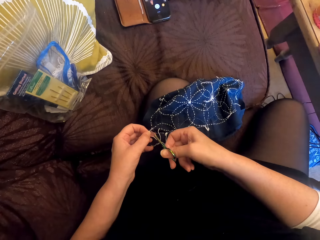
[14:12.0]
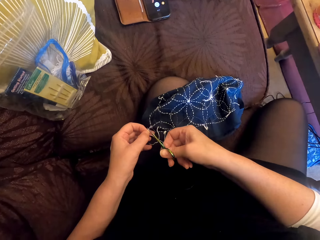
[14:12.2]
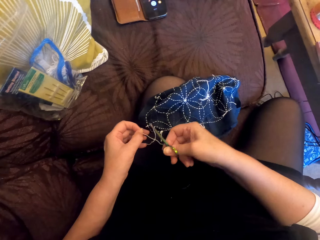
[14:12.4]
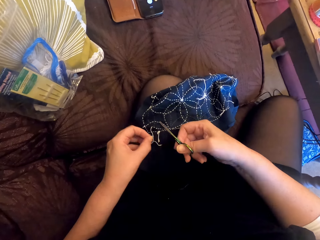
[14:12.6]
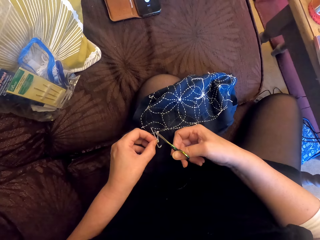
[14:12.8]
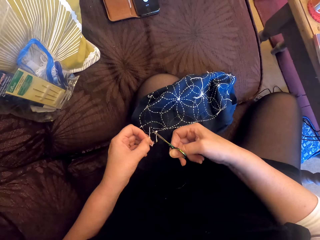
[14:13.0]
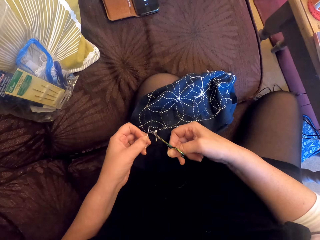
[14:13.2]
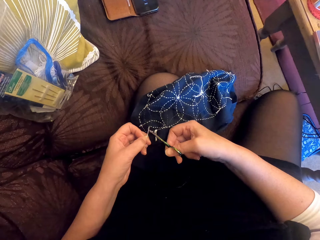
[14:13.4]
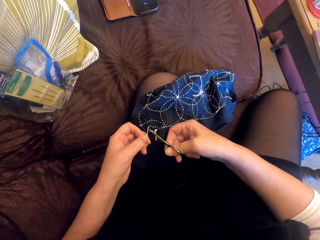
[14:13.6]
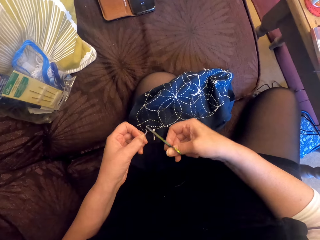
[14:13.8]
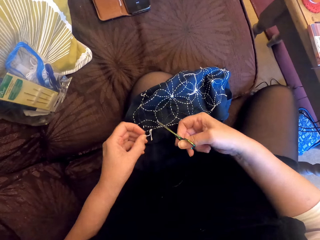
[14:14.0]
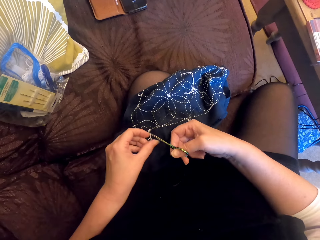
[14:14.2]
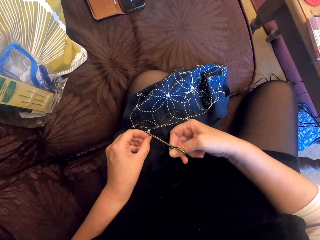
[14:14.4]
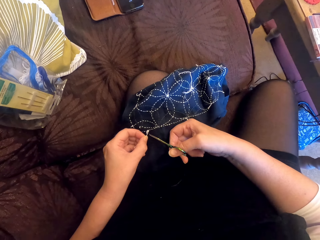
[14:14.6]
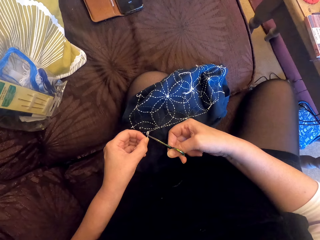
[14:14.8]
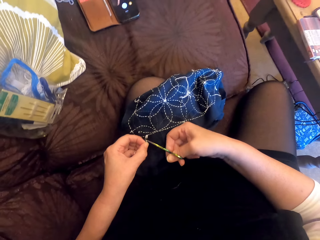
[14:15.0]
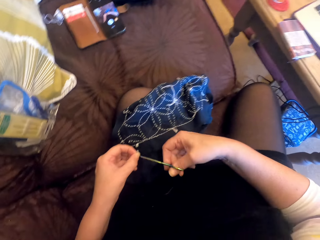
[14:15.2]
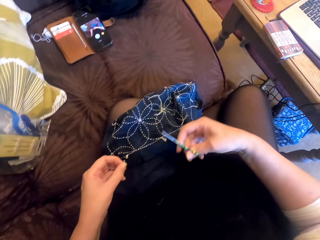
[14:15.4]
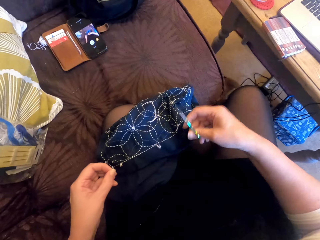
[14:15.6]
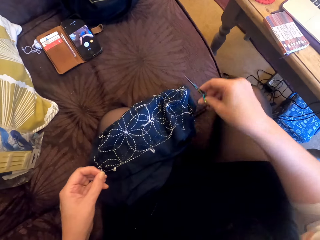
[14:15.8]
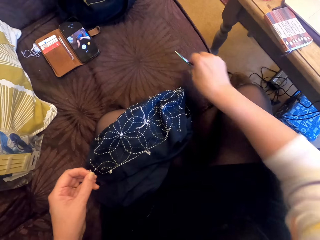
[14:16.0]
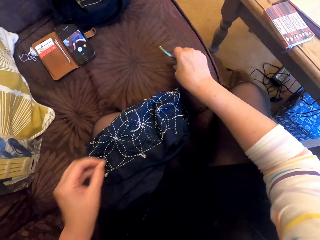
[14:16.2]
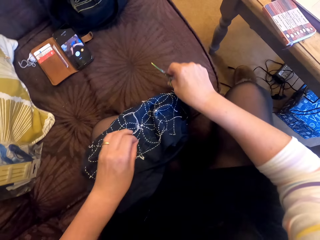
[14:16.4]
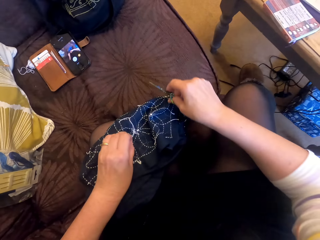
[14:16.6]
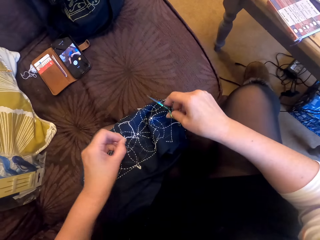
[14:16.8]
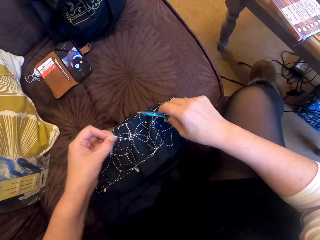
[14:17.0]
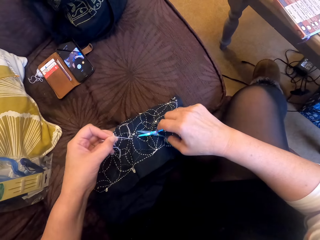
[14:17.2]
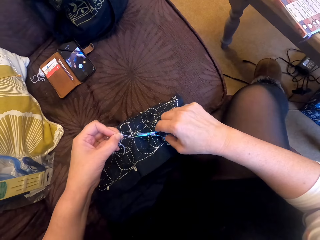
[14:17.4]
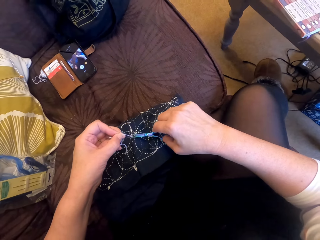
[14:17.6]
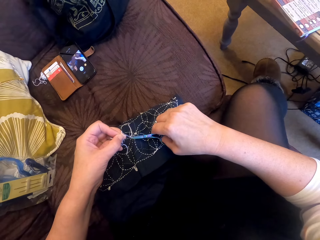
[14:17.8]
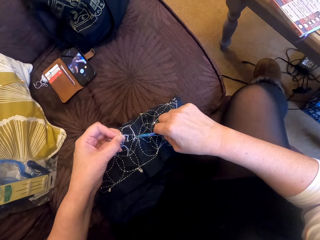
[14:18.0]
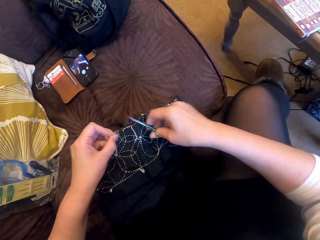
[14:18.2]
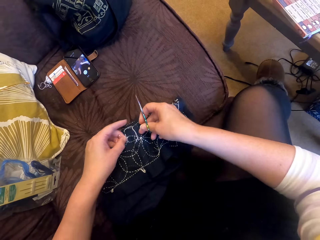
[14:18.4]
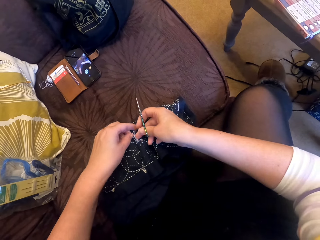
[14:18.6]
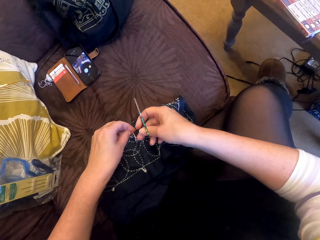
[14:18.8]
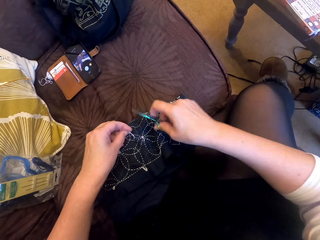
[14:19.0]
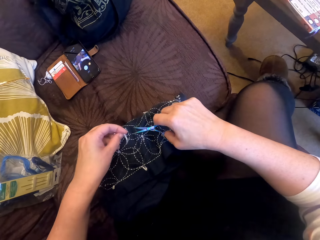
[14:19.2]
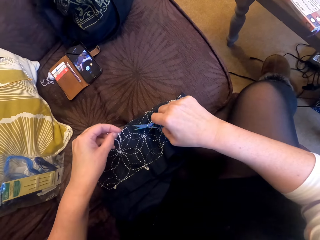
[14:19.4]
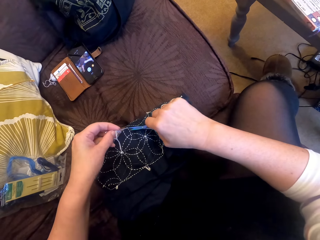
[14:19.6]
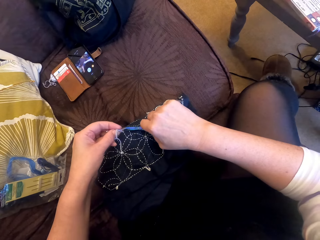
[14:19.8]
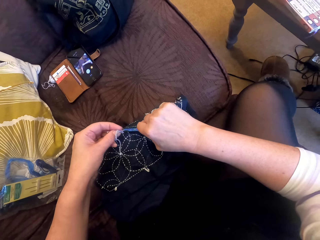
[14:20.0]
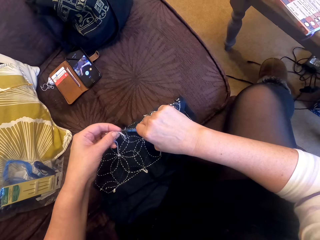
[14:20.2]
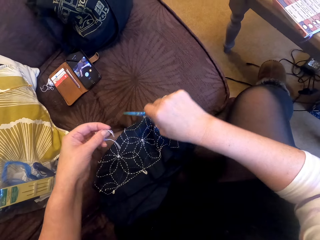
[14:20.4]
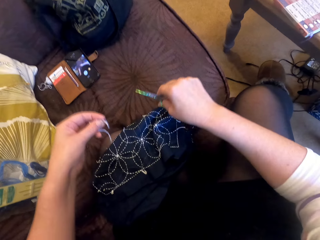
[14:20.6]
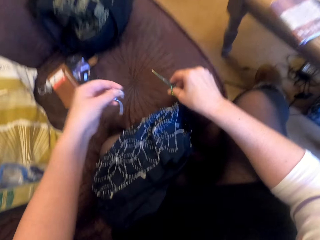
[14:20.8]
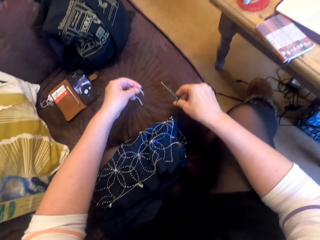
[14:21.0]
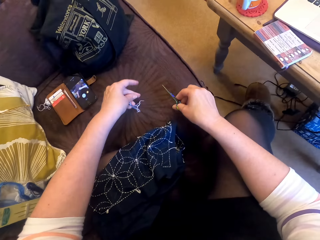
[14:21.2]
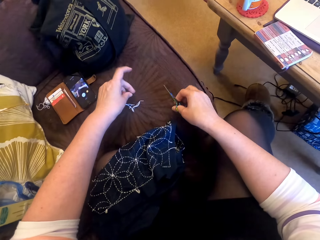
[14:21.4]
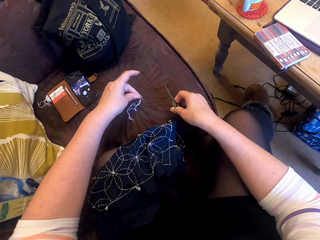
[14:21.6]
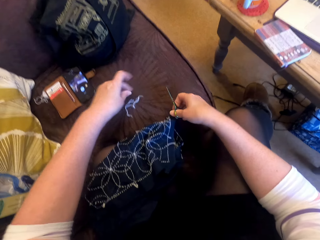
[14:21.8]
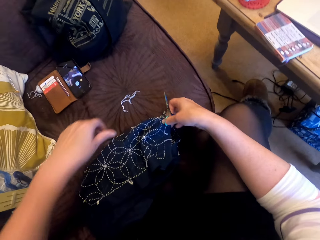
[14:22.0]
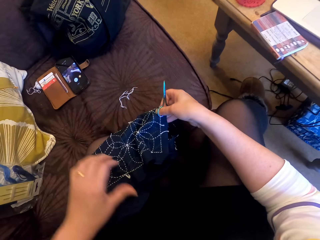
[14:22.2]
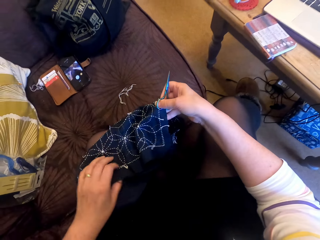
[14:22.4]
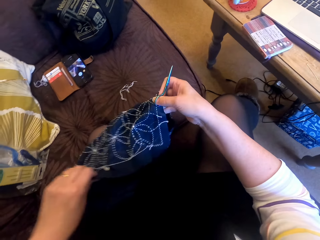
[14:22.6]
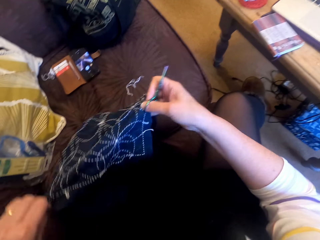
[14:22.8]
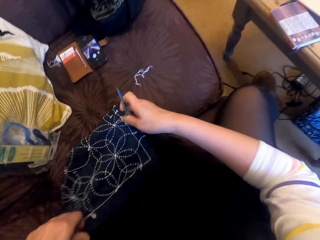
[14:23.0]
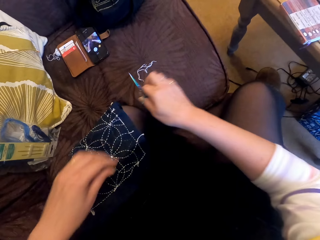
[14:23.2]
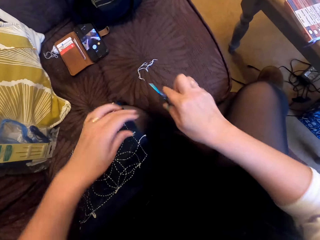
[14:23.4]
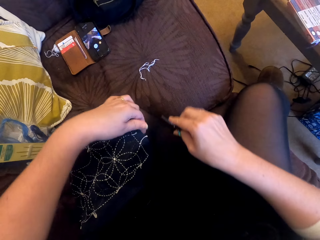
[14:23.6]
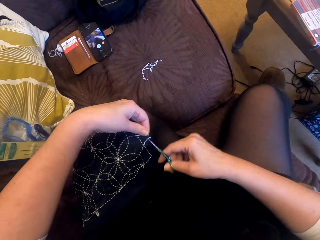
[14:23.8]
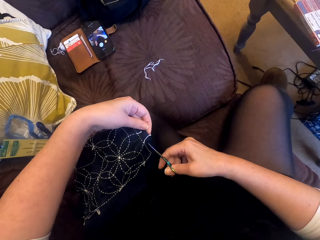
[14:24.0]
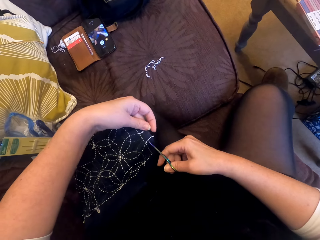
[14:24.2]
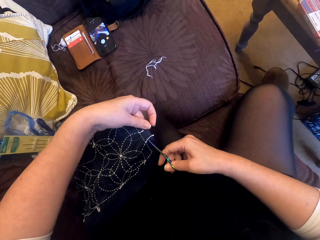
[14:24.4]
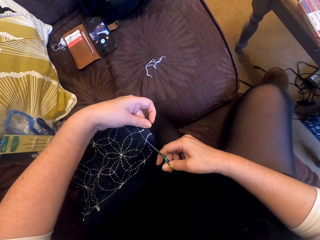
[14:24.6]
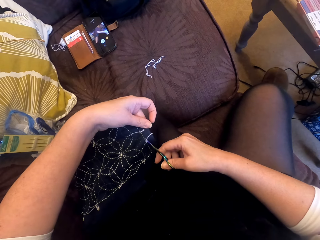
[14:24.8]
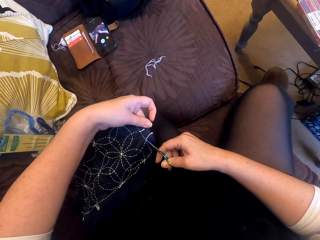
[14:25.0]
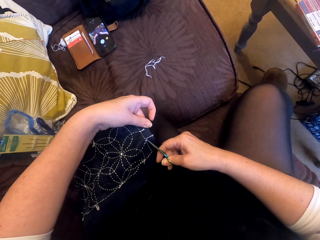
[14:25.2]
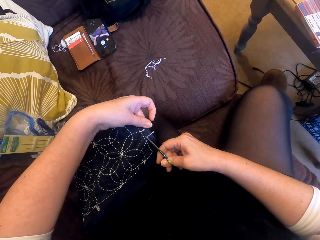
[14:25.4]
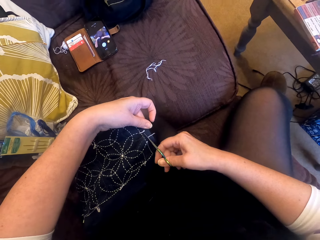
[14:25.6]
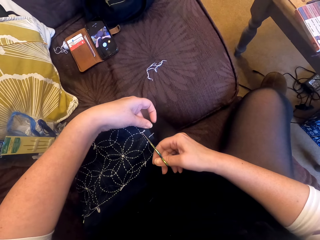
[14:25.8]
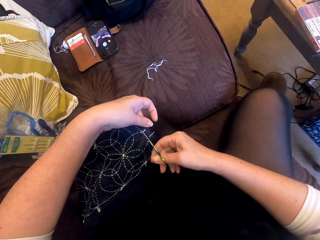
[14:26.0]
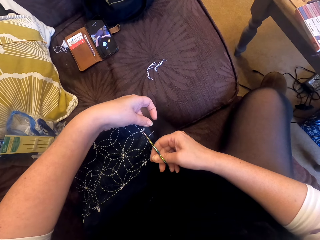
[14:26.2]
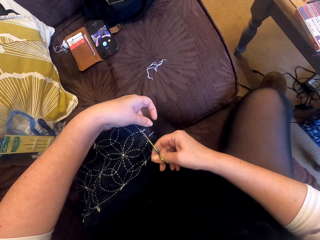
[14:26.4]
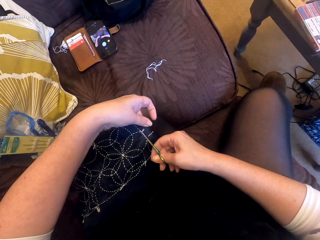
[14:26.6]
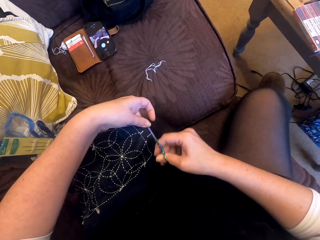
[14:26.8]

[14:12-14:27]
The camera wearer cuts threads or yarn on the piece of cloth with the scissors. They put the cut threads on the sofa. They adjust the fabric. They cut the yarn with the scissors.

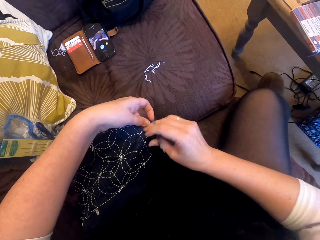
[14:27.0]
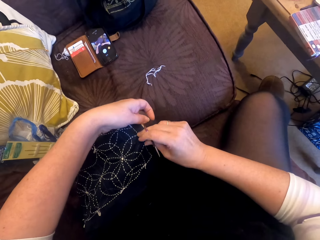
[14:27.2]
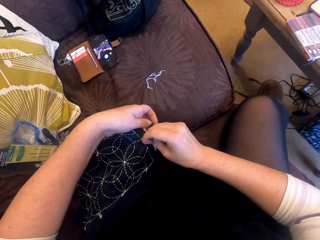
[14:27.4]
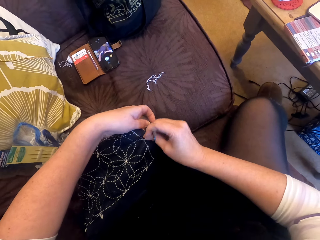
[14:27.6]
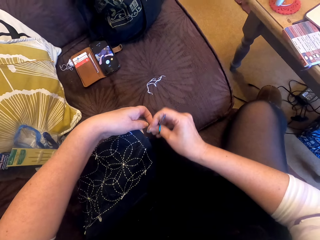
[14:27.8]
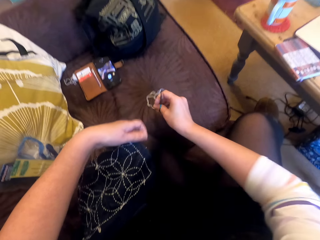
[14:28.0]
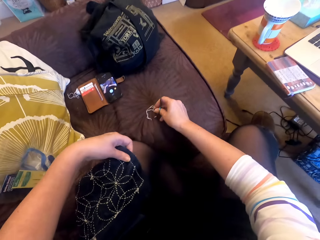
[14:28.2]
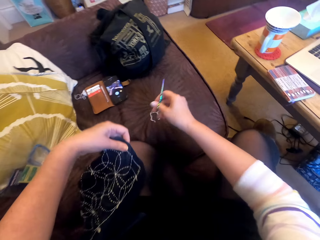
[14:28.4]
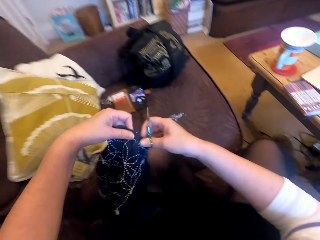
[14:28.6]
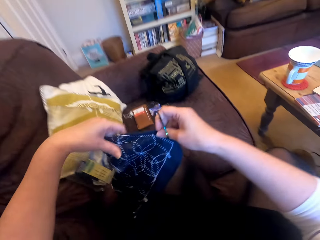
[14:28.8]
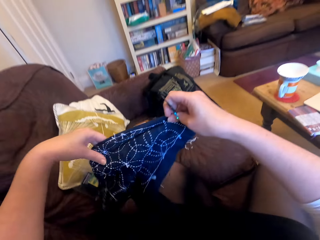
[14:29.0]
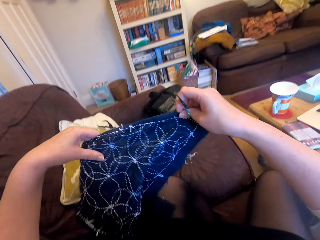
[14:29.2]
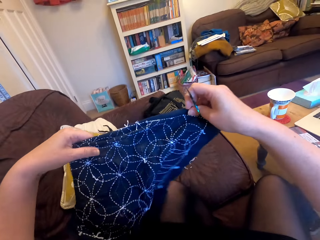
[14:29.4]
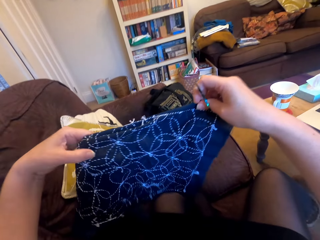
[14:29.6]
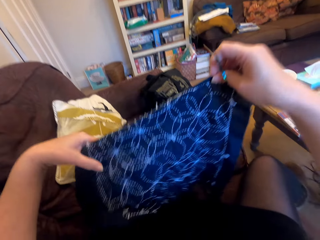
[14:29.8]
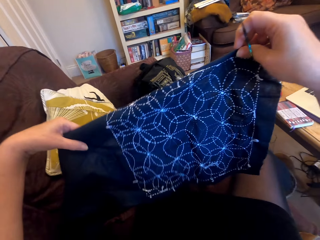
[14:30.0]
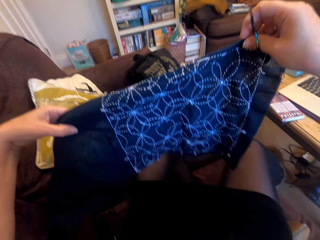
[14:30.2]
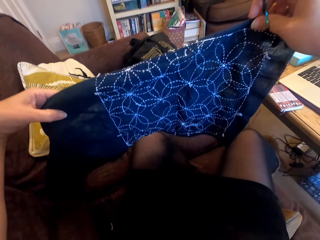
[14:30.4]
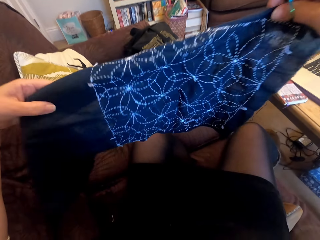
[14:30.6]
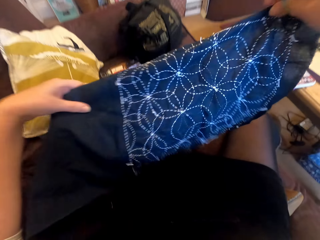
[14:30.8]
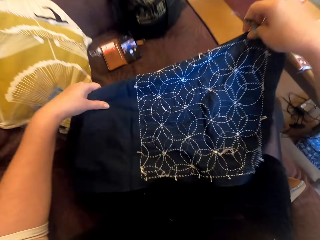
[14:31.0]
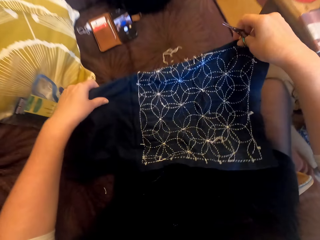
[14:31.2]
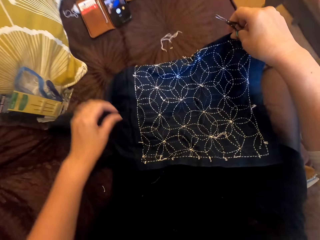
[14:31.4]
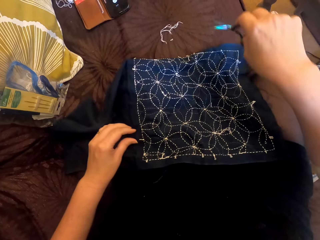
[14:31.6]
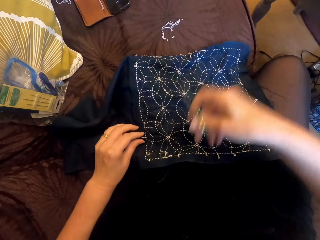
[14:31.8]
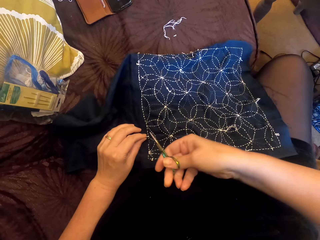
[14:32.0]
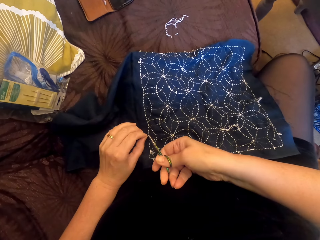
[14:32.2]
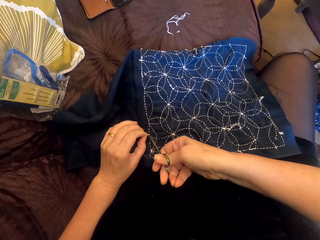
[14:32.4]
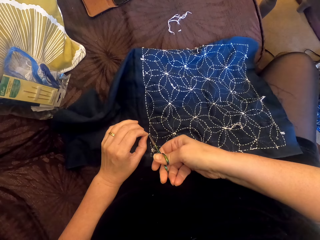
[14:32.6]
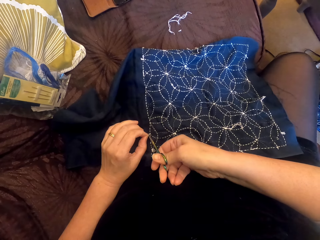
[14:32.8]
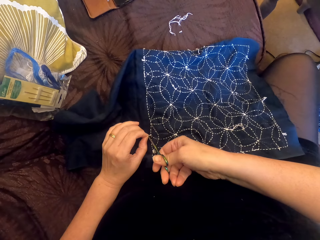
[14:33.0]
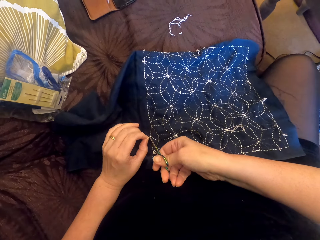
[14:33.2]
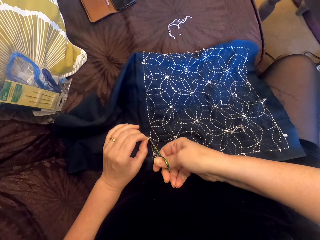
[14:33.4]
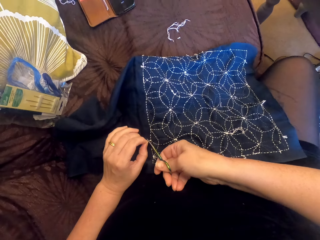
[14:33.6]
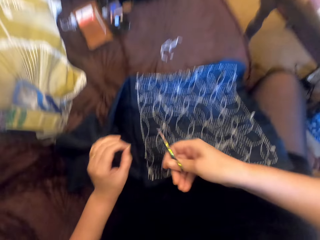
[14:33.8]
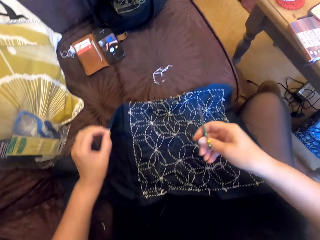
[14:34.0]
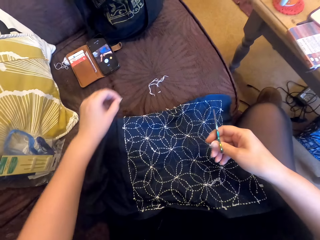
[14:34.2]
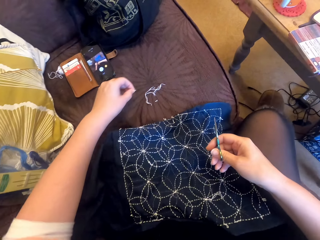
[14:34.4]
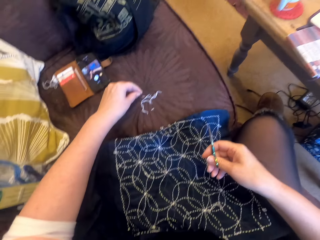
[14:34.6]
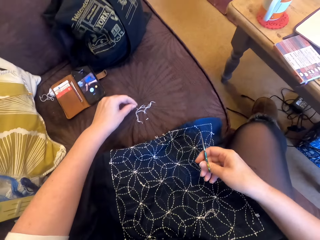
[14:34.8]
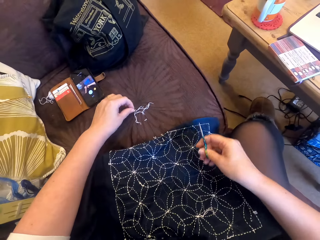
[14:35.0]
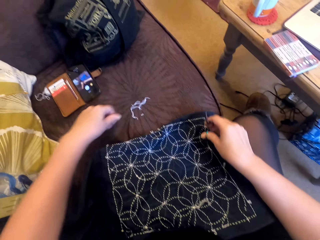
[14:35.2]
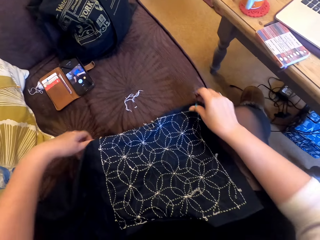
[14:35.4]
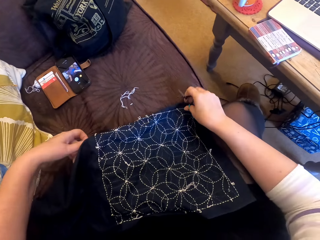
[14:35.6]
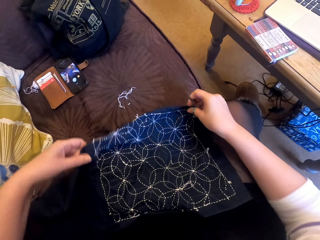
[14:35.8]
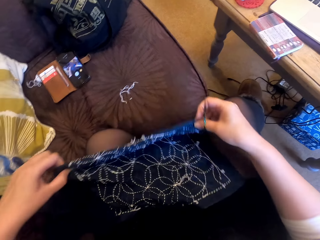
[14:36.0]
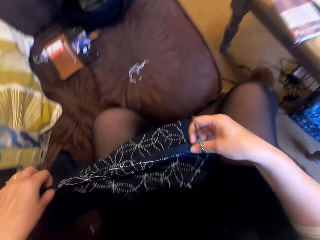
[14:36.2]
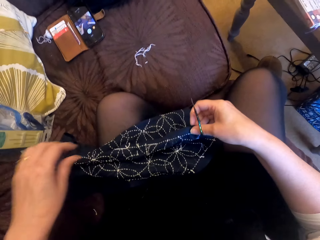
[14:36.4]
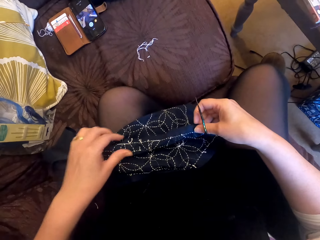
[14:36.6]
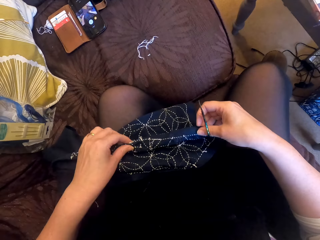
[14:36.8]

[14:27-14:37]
The camera wearer puts the cut yarn down. She holds up the piece of cloth with her hands. She adjusts the fabric. She puts the piece of cloth on her lap. She cuts the threads on the piece of cloth with the scissors. She puts the cut thread on the sofa. She folds the piece of cloth on her lap. She adjusts the fabric.
